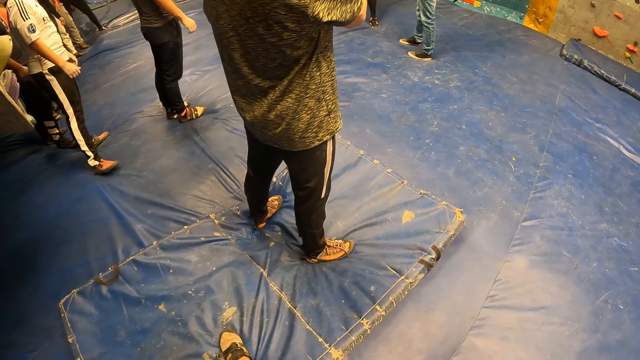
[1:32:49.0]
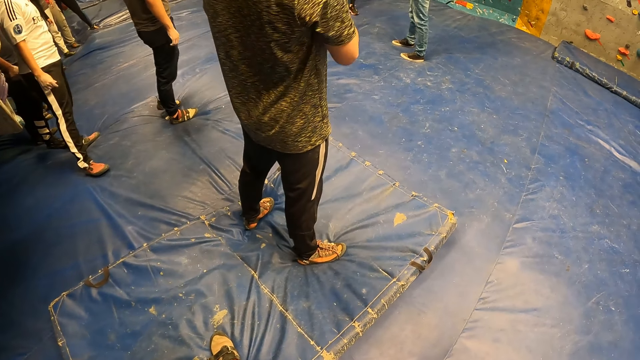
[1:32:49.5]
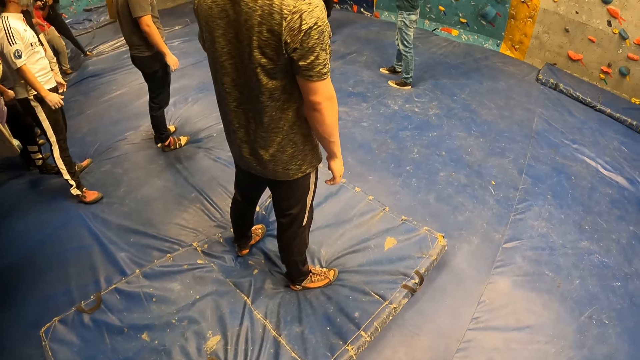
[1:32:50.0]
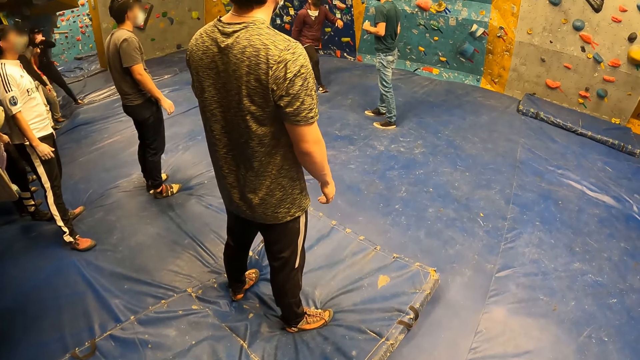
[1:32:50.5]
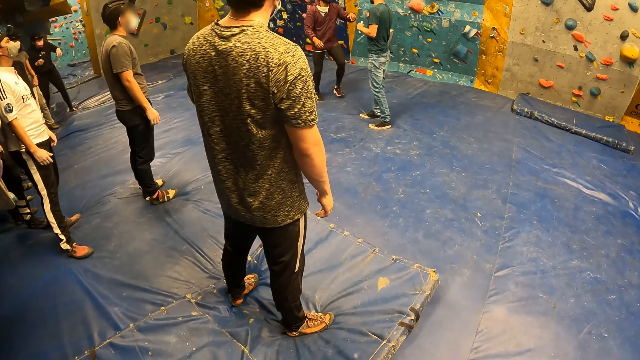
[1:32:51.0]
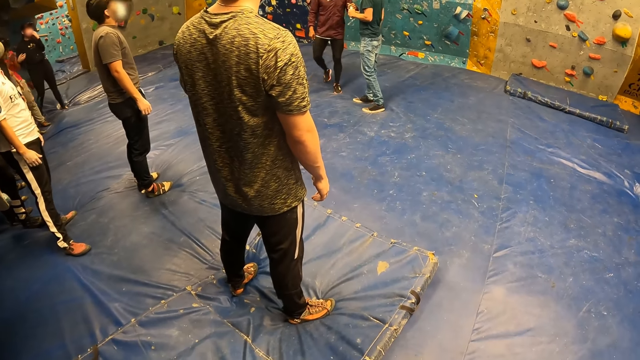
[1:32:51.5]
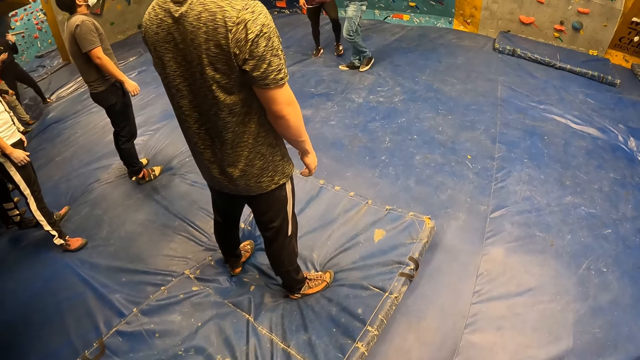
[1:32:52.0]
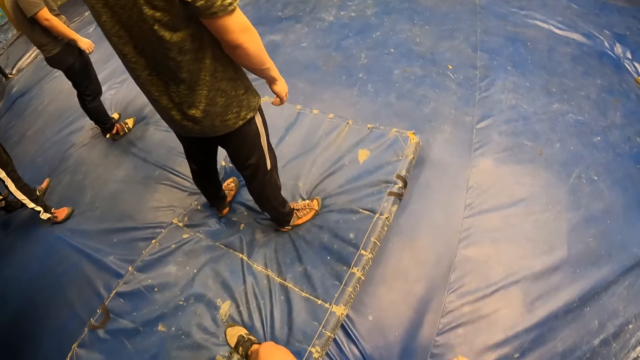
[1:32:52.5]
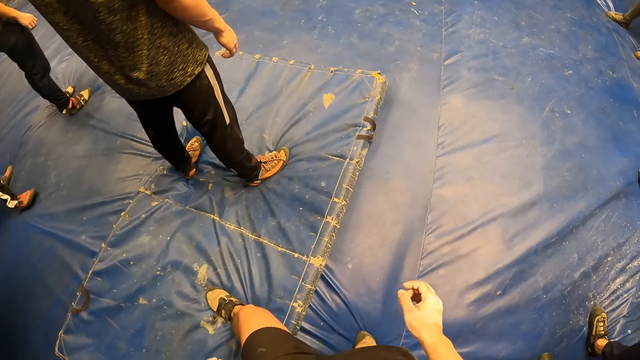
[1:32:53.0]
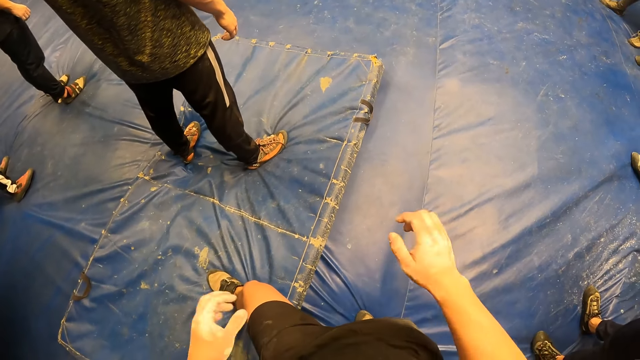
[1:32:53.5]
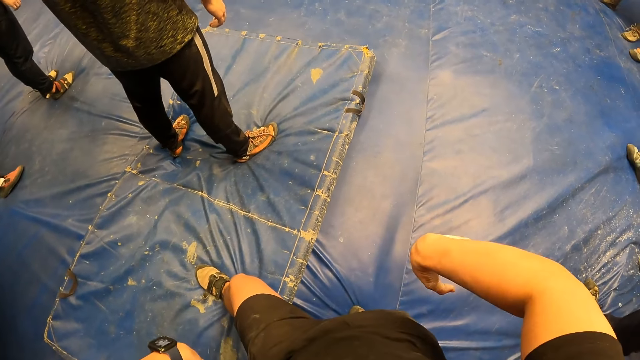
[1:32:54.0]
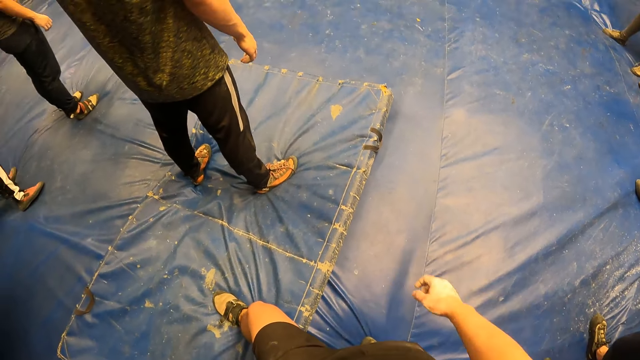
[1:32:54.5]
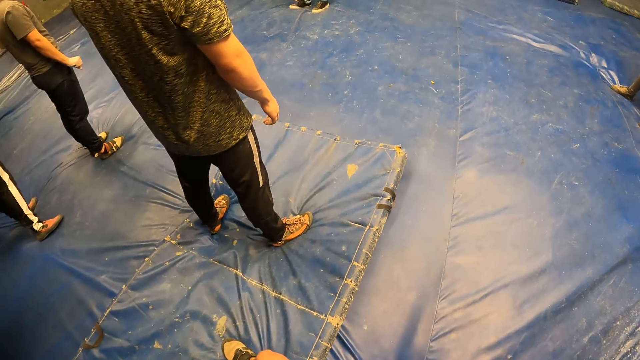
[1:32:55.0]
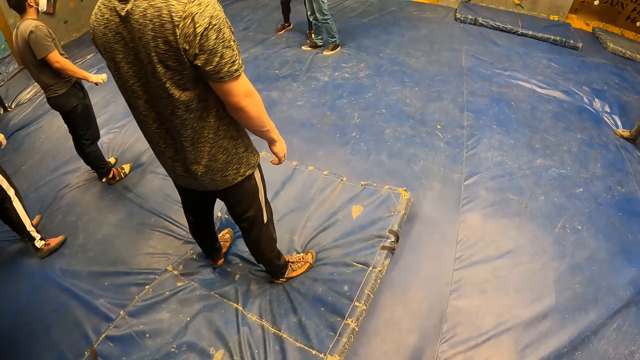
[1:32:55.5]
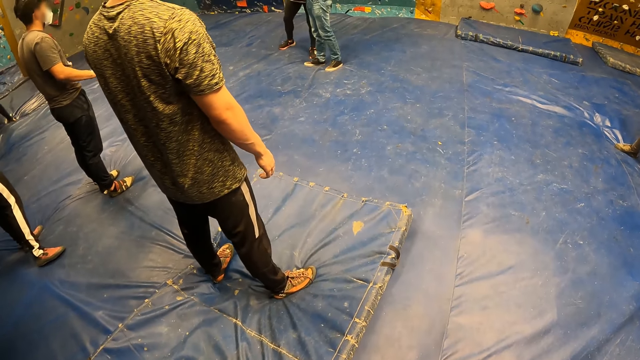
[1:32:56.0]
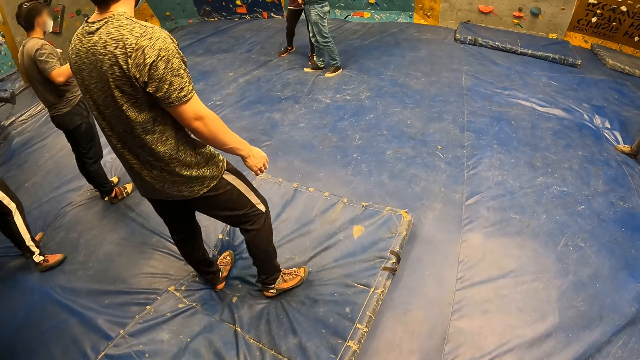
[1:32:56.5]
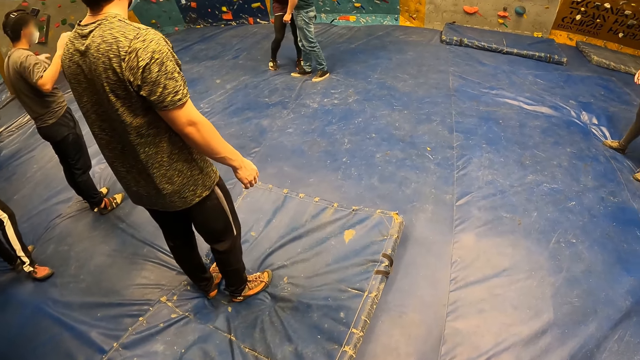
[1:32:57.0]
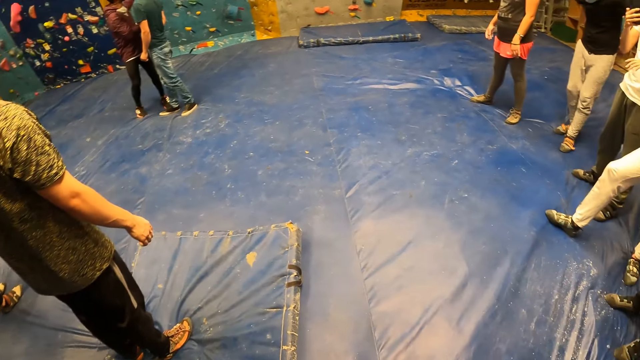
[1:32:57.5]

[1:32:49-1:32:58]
The camera wearer folds the right hand.

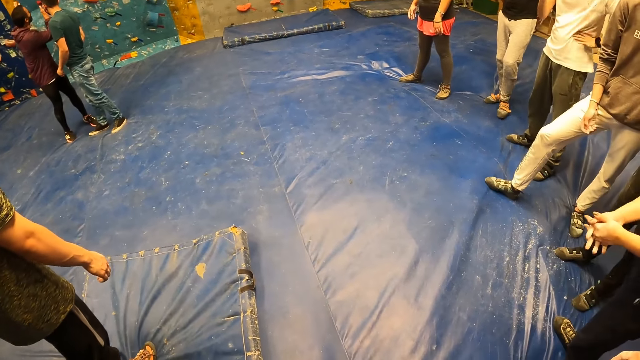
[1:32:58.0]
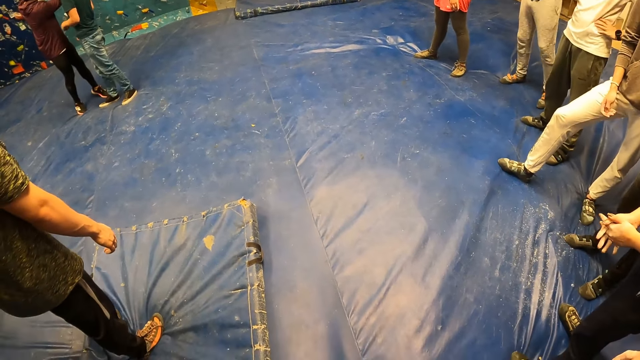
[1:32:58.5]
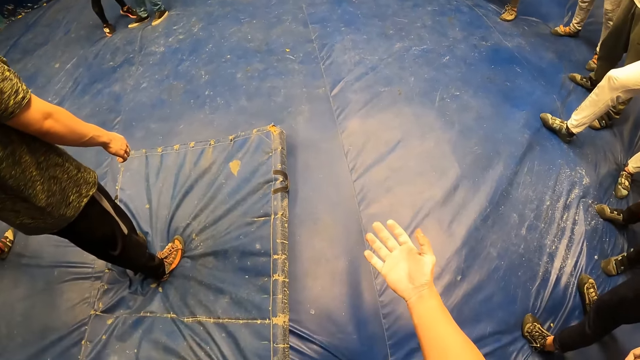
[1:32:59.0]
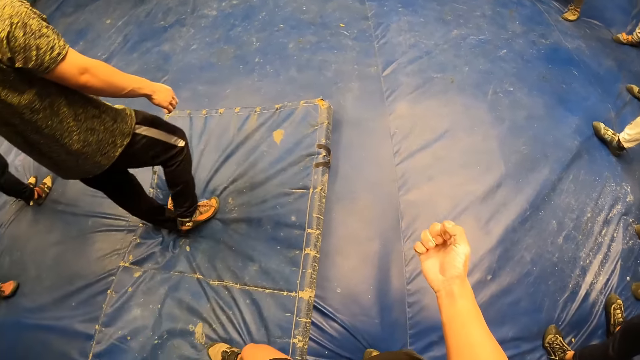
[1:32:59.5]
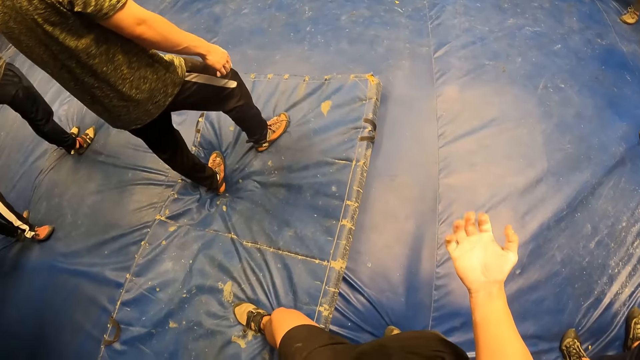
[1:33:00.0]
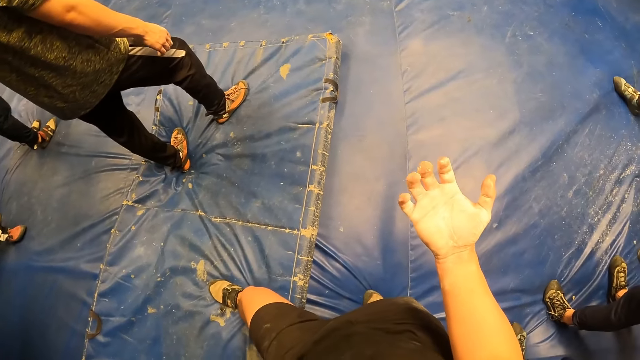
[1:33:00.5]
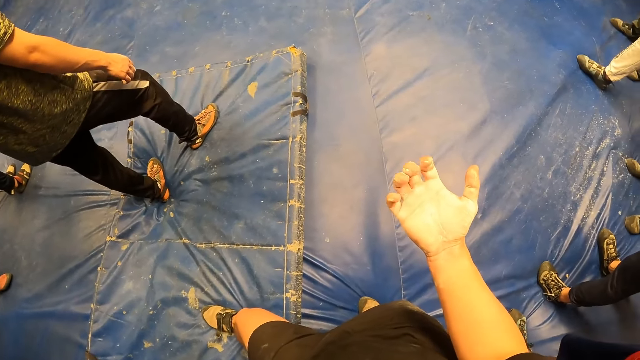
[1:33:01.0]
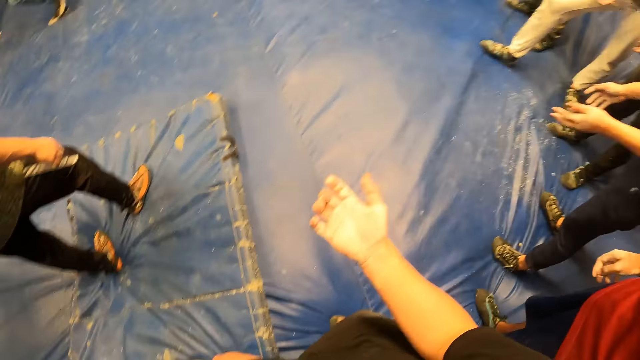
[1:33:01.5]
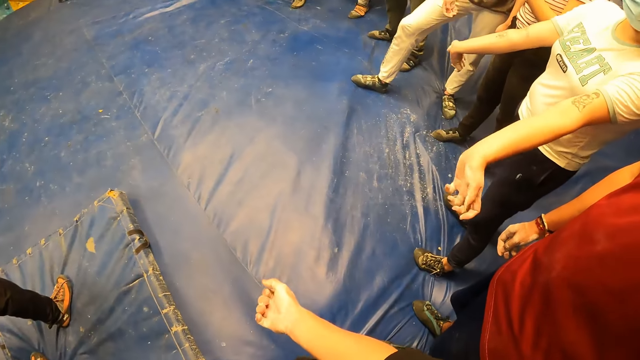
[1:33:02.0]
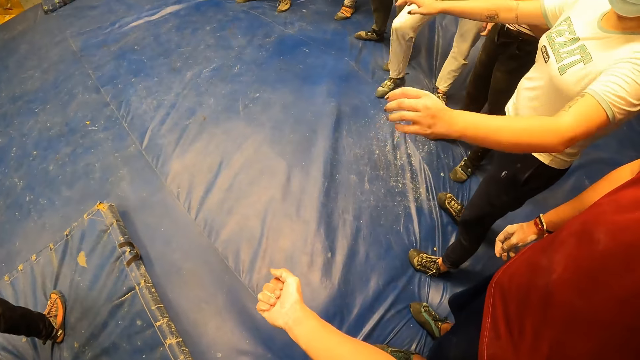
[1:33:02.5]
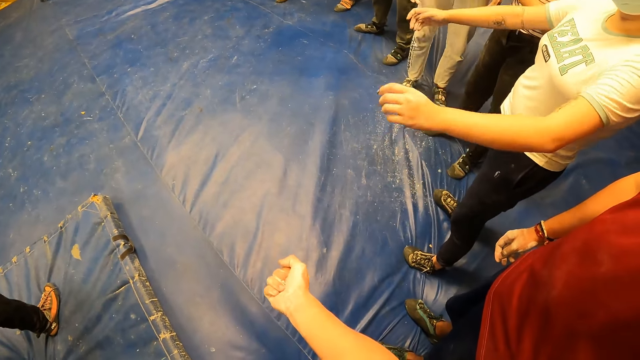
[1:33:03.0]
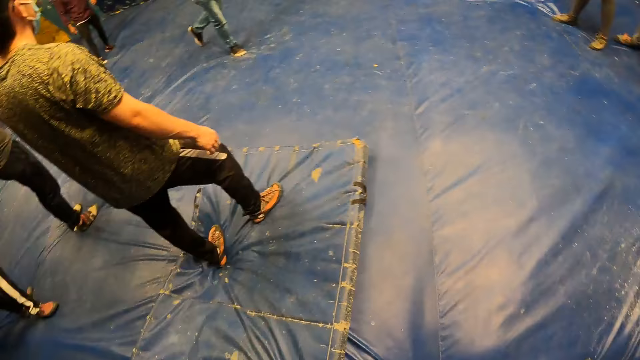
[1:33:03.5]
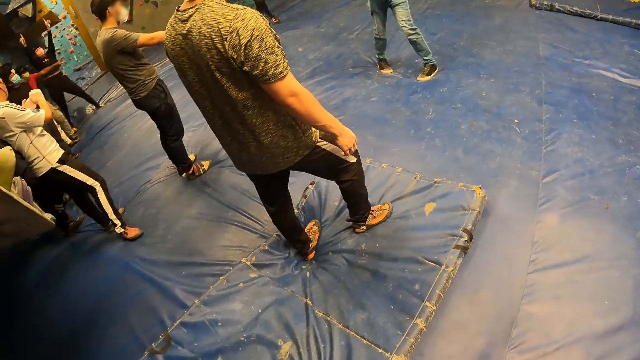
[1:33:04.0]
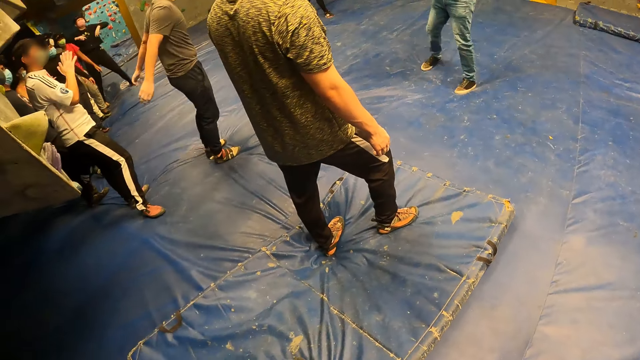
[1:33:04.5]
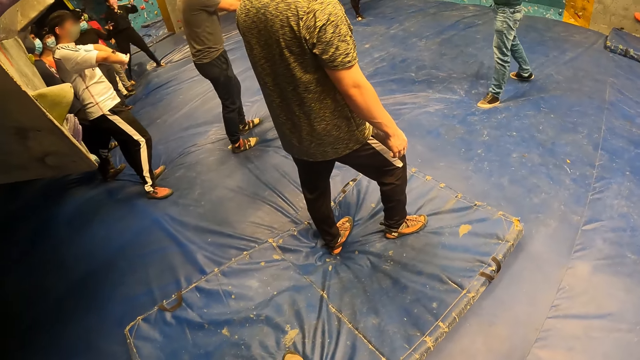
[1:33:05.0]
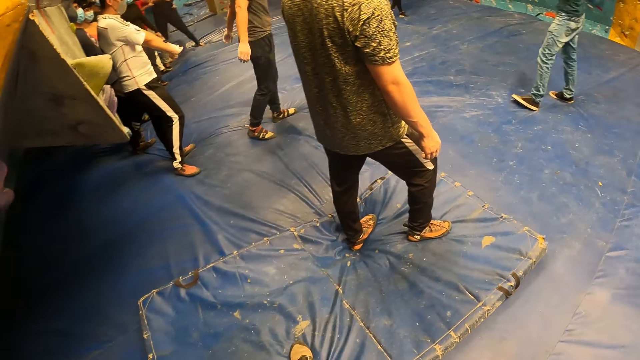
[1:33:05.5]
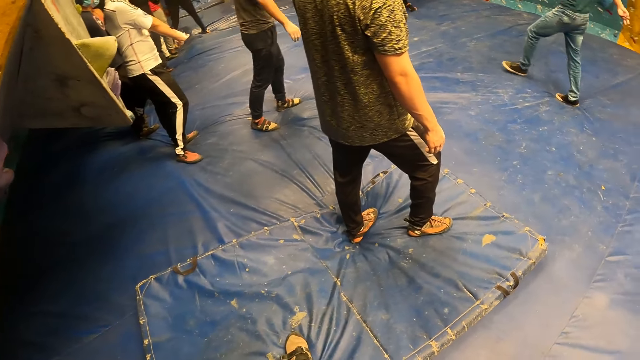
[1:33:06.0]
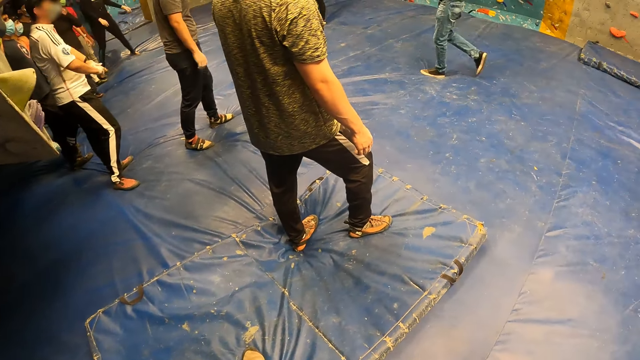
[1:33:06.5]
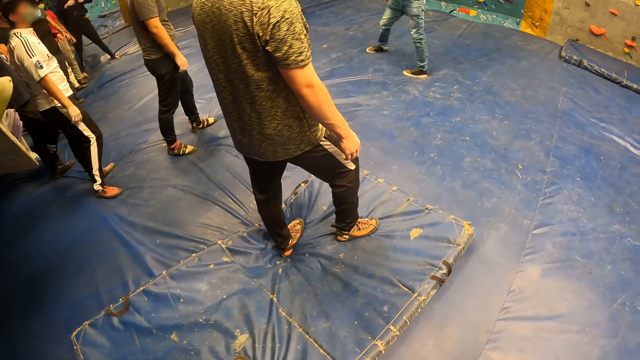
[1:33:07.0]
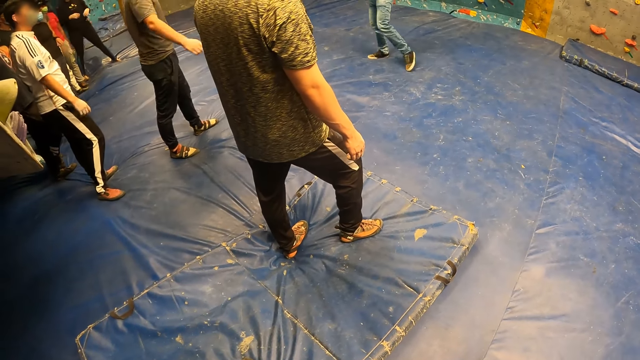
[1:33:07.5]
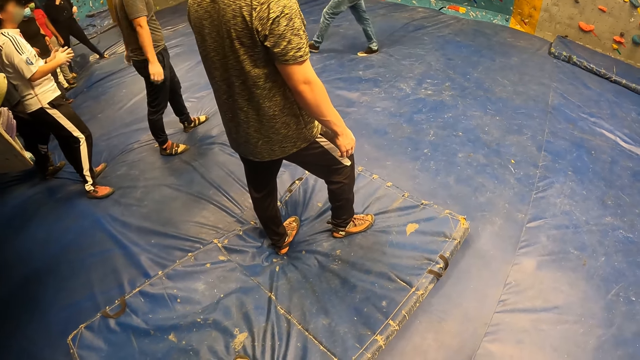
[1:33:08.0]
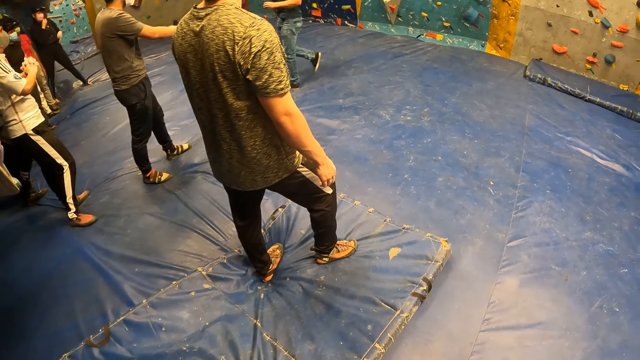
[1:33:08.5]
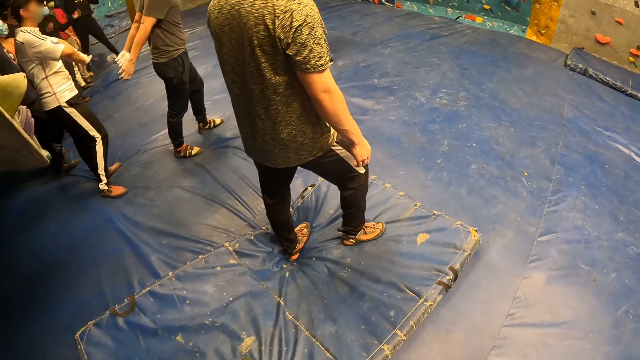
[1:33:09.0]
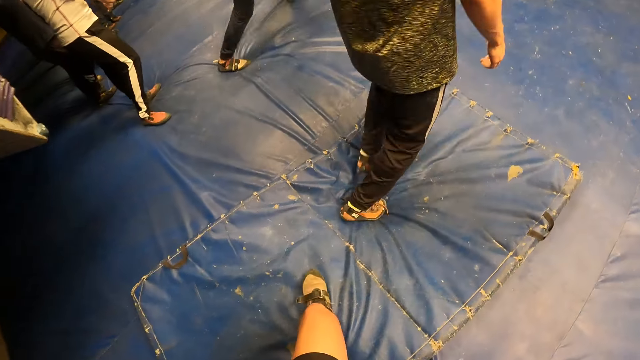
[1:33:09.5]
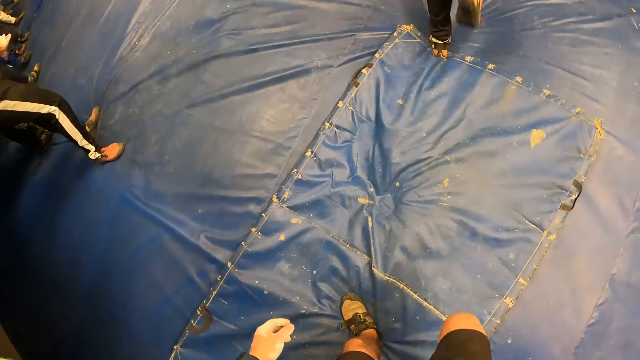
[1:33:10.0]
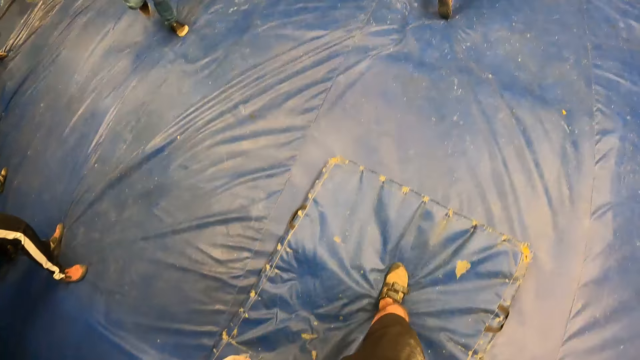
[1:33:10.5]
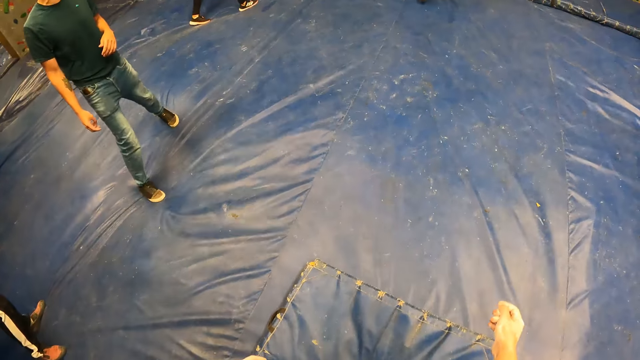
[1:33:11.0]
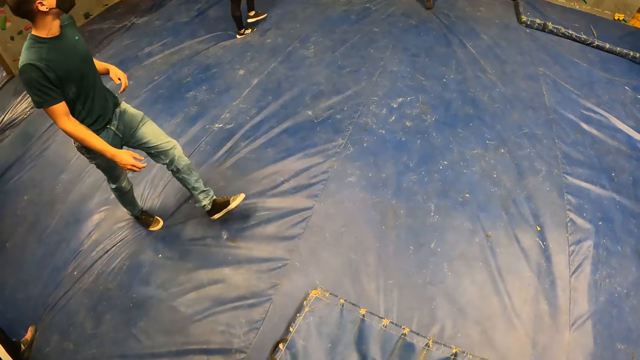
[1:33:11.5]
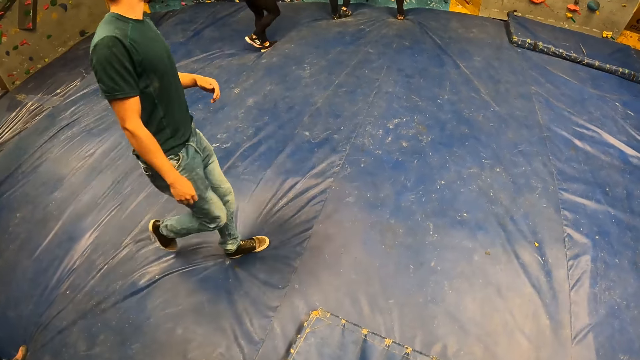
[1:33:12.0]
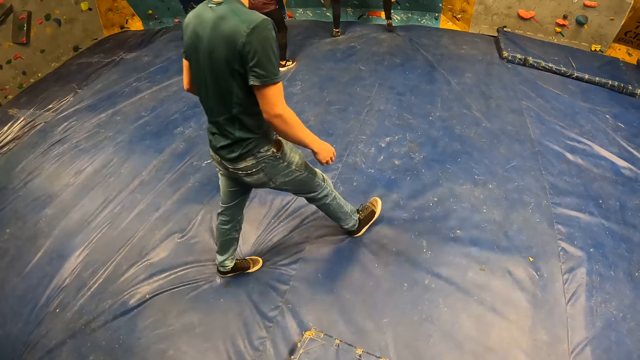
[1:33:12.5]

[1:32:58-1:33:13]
The camera wearer looks at the right palm. They fold the right hand fingers. They look around. They step forward.
